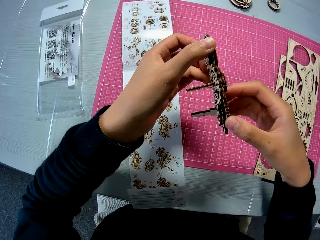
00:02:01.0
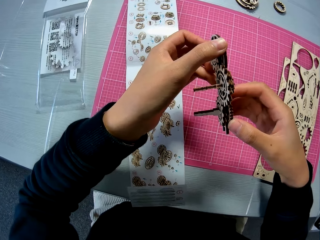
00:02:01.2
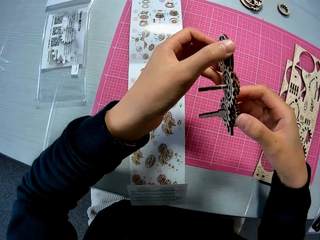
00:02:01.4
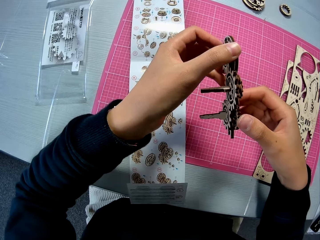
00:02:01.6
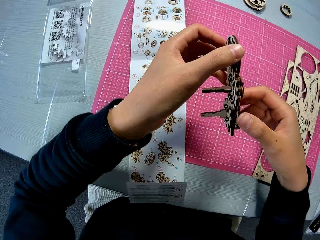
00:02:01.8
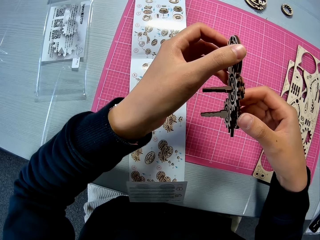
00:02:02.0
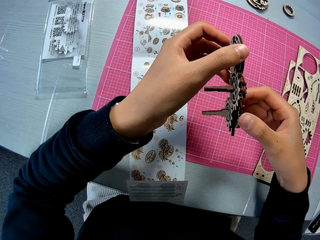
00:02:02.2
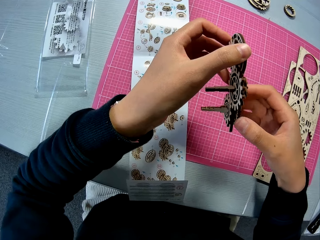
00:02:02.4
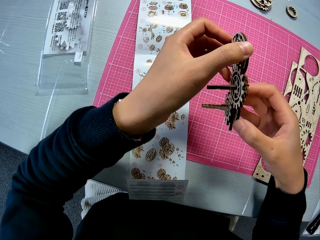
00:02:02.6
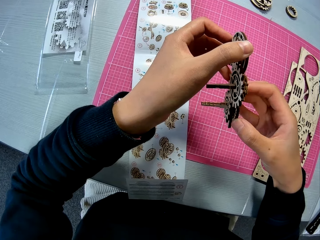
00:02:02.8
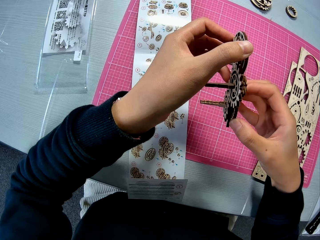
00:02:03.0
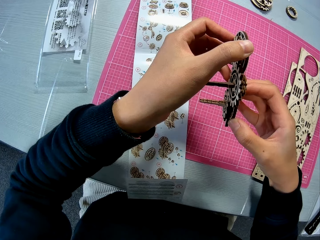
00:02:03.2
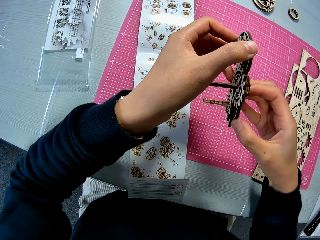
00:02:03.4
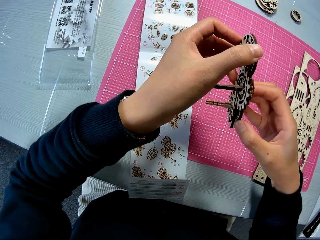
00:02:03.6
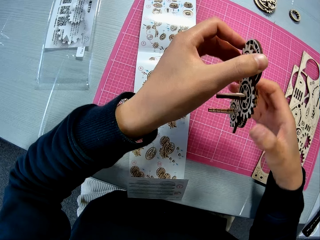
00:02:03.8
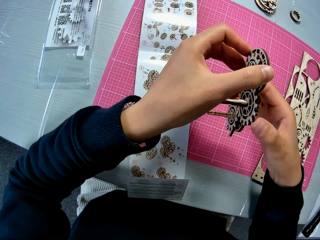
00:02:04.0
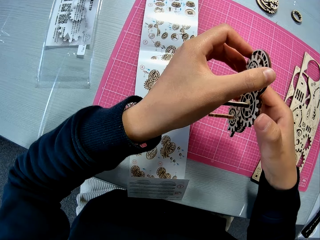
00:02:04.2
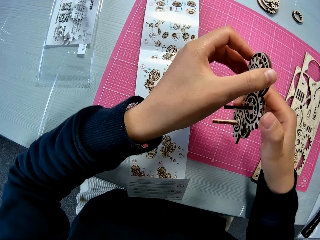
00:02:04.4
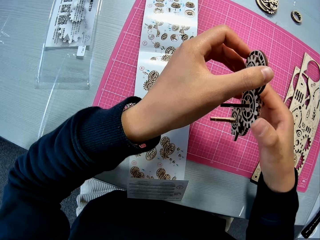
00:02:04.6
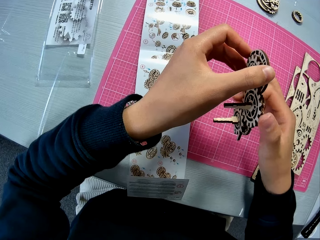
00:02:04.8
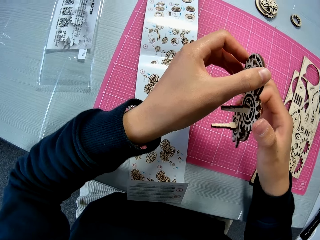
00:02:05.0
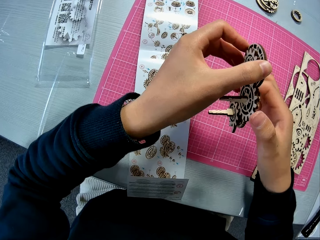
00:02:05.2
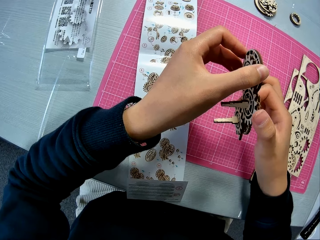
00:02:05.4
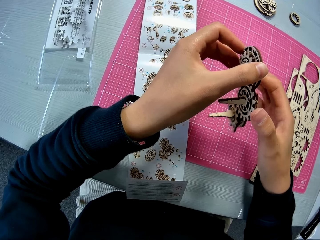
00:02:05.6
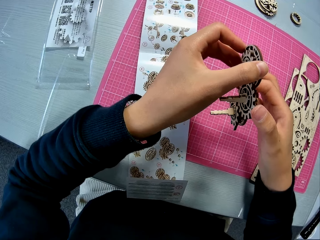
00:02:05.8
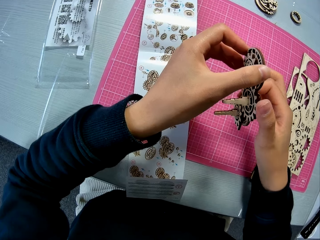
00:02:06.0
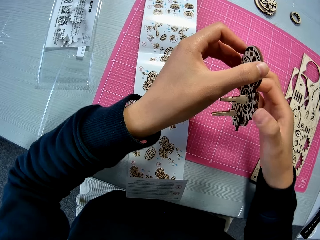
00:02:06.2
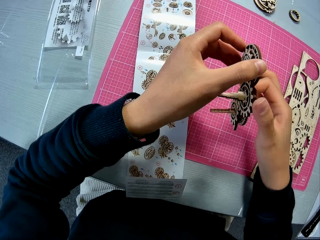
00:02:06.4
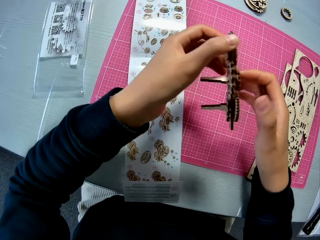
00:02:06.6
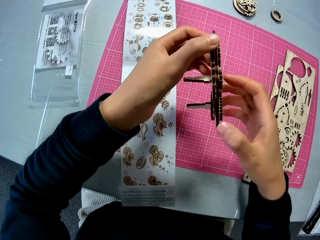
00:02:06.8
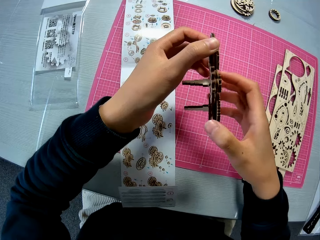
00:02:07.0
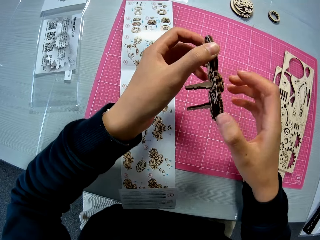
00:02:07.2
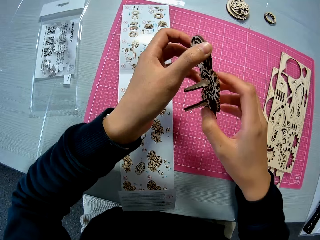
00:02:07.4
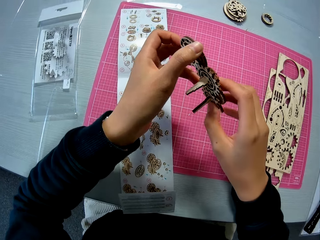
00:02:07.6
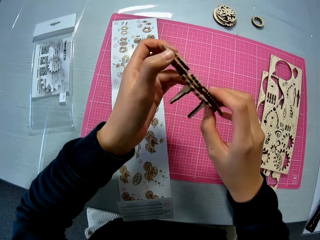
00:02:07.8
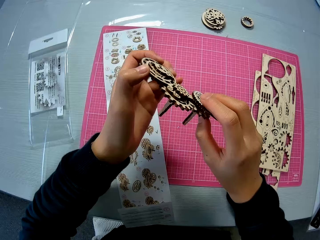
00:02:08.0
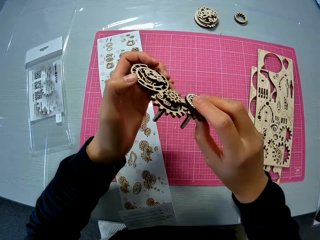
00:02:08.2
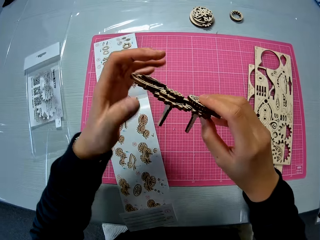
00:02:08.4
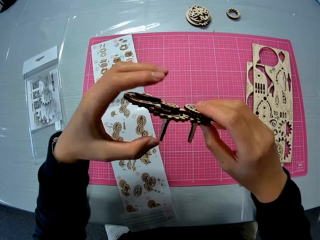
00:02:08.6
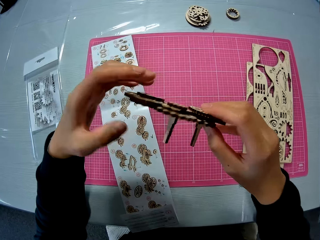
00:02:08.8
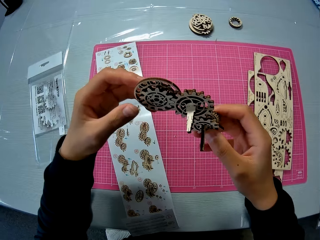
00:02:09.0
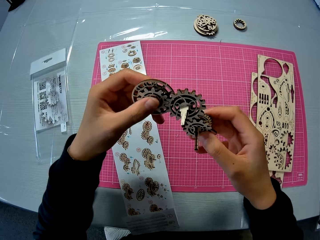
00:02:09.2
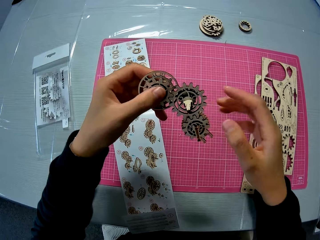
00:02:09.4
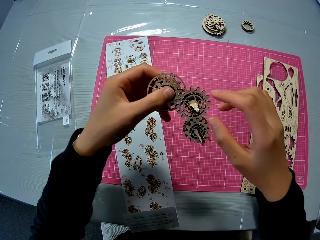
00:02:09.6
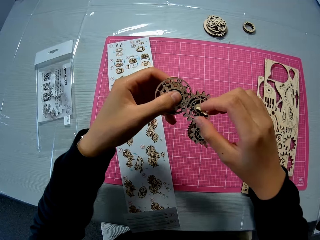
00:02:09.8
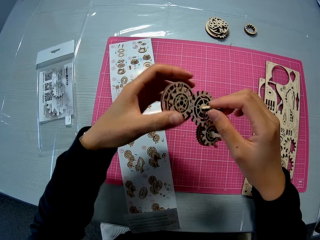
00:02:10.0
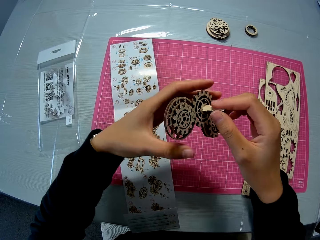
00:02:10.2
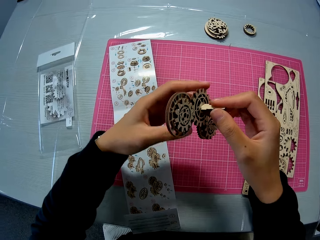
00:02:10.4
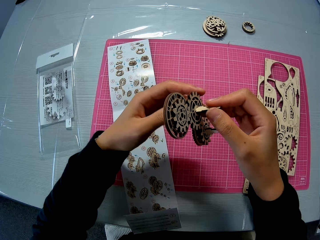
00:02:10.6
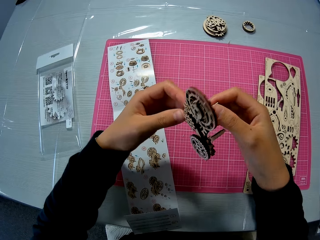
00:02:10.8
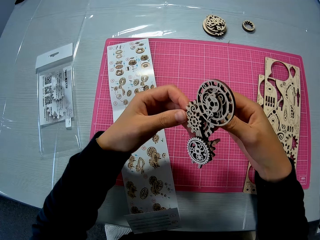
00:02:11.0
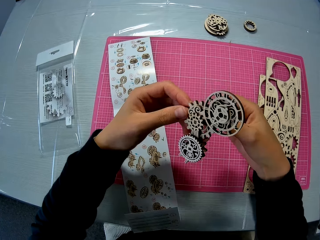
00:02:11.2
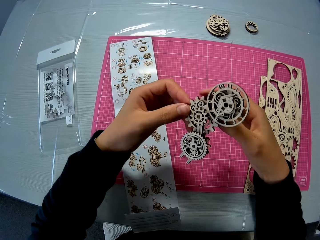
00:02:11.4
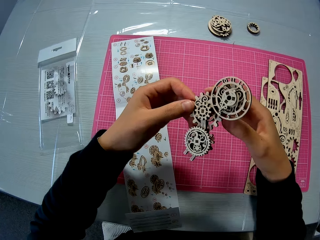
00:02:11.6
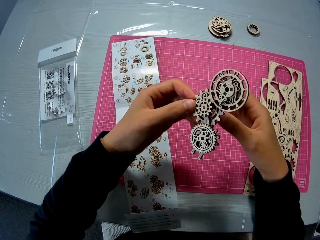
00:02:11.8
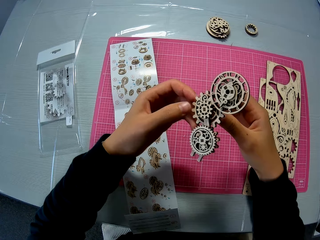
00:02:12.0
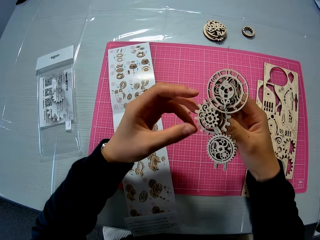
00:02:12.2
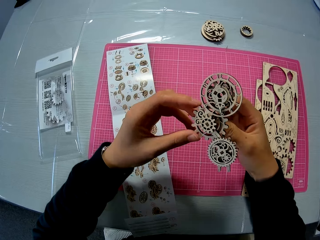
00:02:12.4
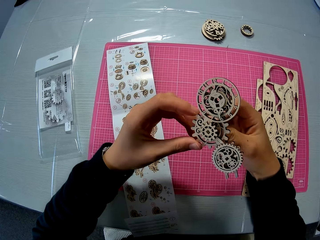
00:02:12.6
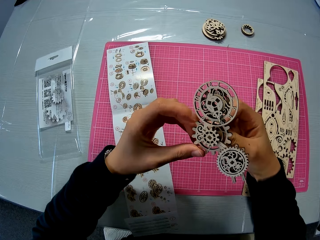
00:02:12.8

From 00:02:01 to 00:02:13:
The camera wearer rotates the model pieces. They turn the model pieces. They hold a model piece. They turn the model pieces.

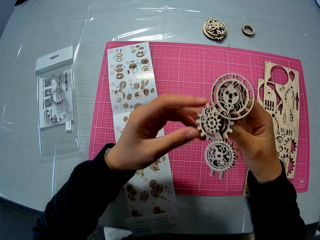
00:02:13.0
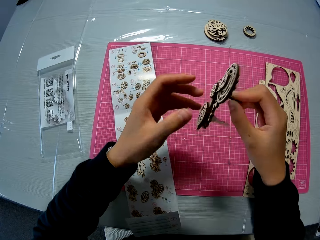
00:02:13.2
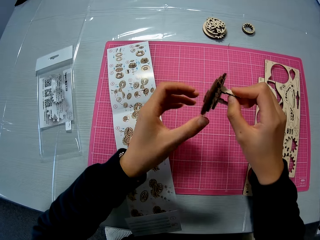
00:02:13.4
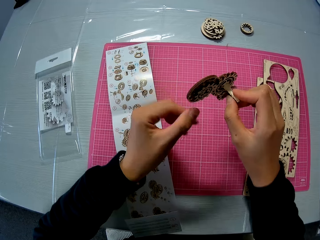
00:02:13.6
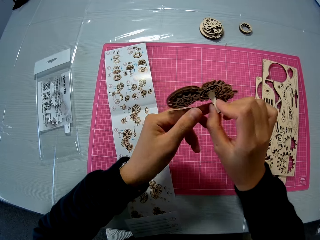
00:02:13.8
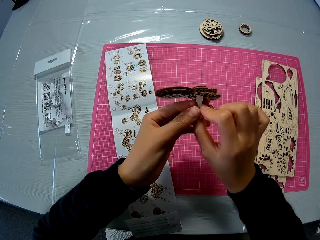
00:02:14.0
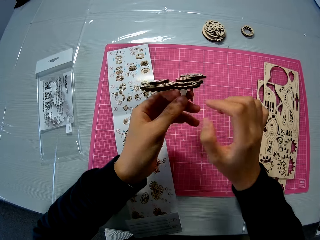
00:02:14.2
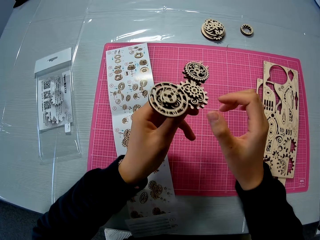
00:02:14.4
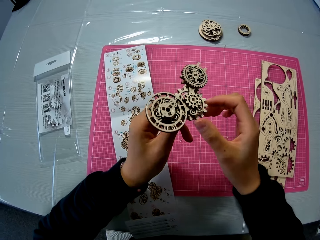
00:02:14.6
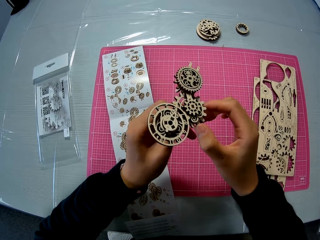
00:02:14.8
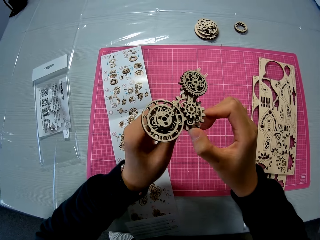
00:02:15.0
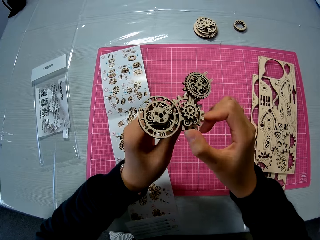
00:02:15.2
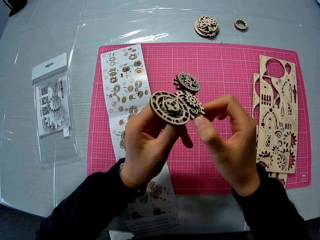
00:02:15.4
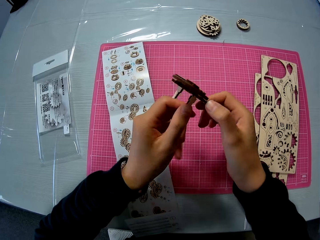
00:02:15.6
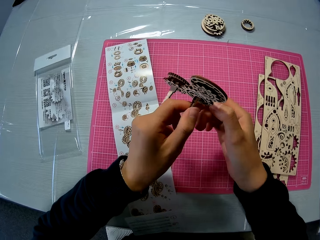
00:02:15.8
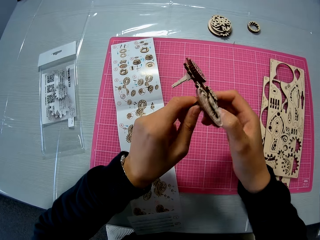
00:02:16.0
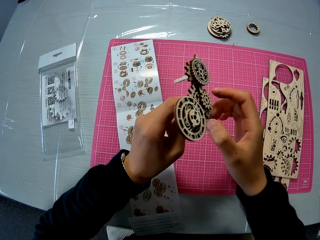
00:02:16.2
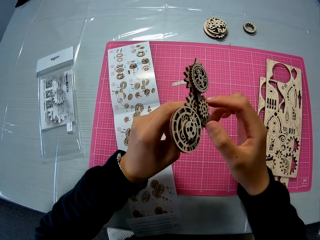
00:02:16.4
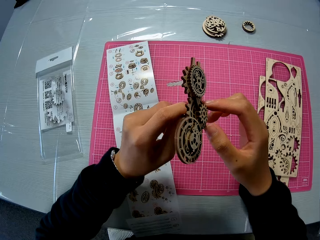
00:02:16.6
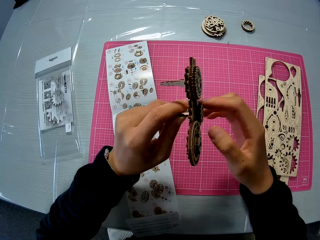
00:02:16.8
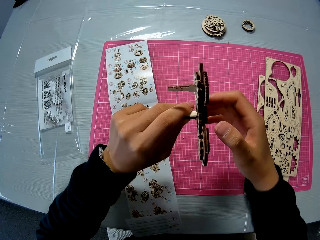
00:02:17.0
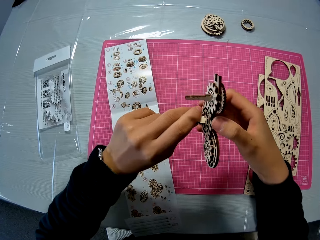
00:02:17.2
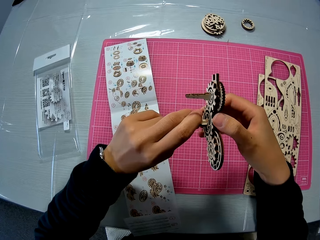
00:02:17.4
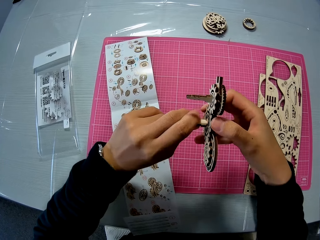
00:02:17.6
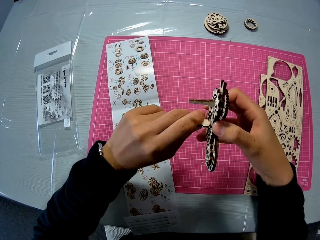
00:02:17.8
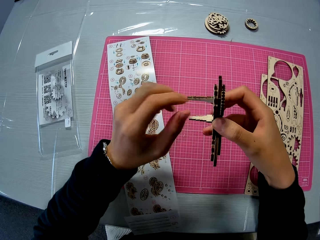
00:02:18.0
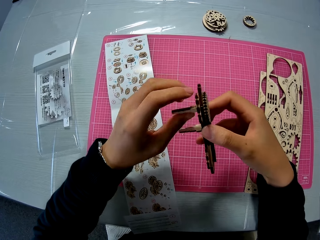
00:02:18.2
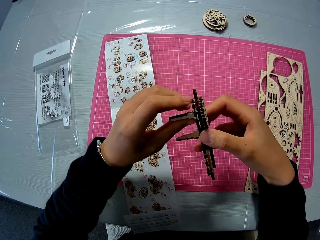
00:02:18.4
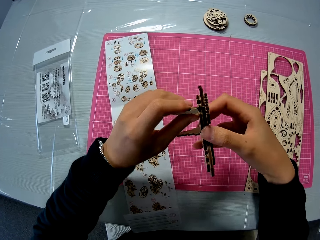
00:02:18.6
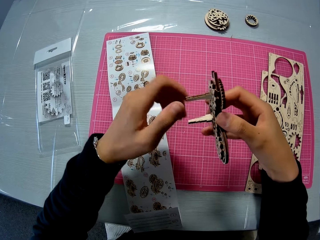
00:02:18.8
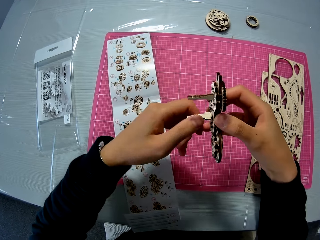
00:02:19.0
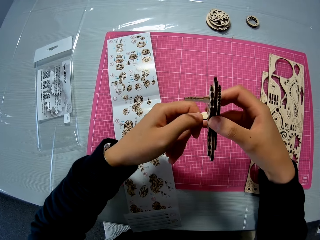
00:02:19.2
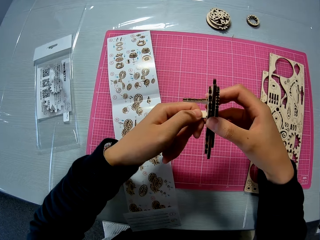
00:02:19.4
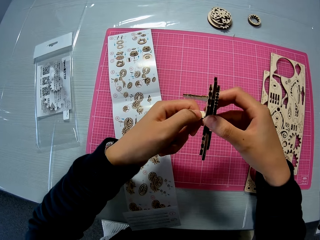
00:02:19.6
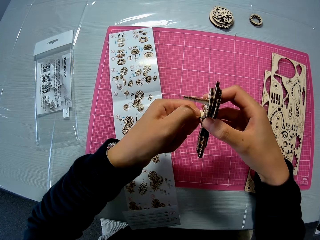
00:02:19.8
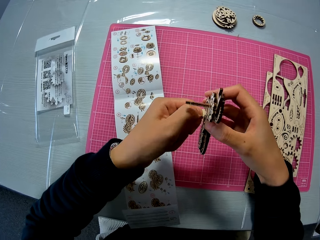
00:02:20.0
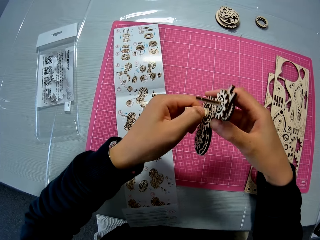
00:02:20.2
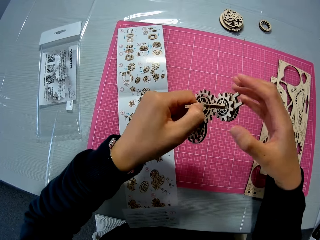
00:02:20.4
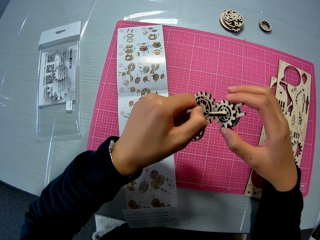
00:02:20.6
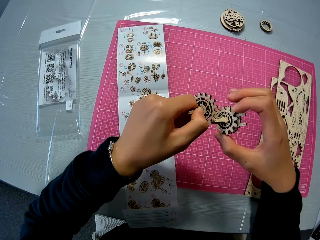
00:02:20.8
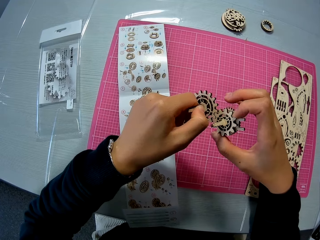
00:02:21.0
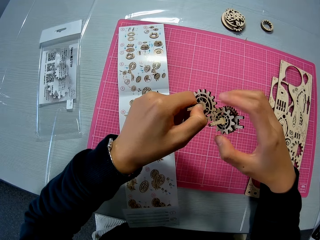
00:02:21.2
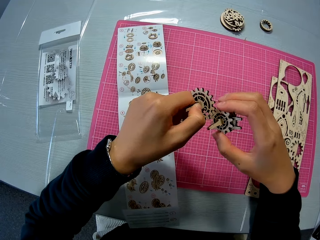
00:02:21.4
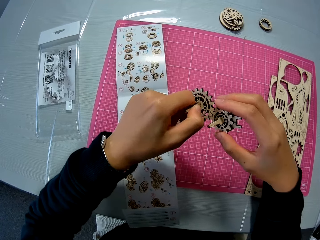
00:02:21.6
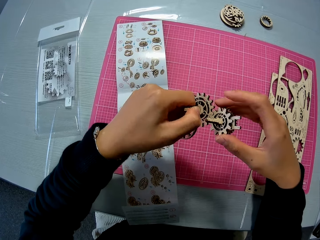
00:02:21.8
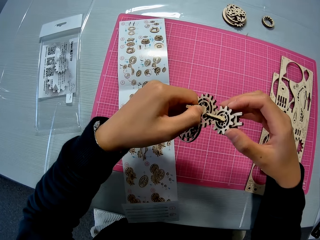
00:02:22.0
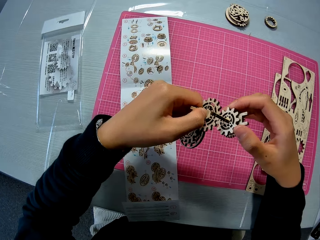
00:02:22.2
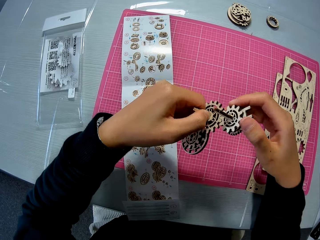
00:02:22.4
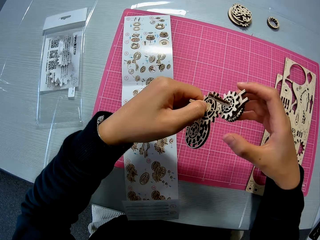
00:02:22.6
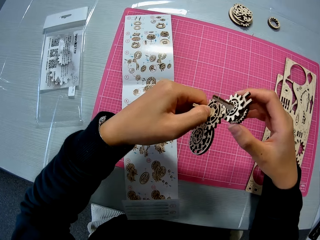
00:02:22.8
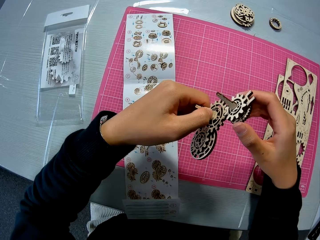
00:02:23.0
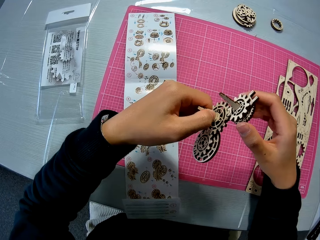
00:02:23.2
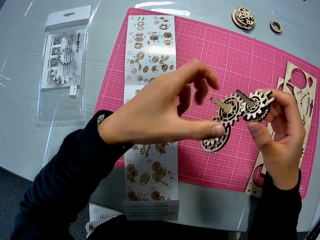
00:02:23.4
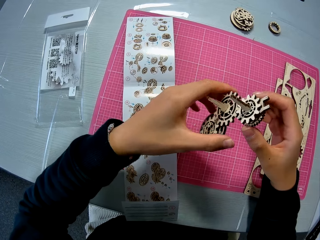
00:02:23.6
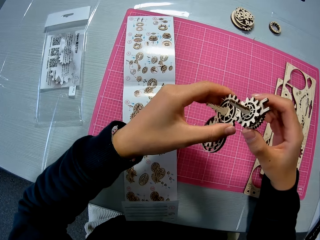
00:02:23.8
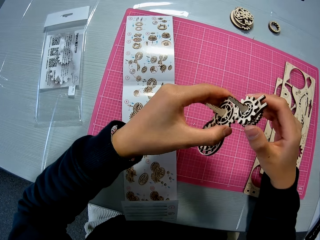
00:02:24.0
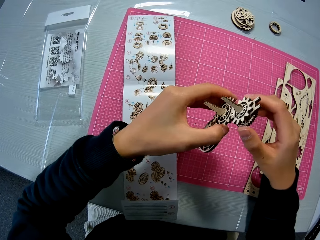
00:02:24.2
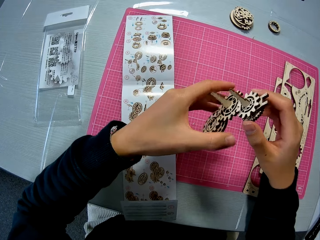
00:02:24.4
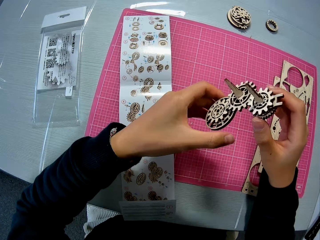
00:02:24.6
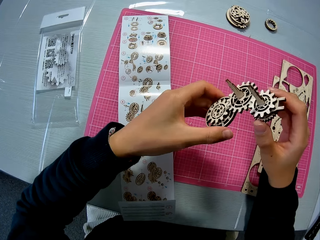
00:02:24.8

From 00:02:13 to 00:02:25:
The camera wearer touches a model piece. He turns the model pieces. He holds the model pieces with his left hand. He touches a model piece. He turns the model pieces. He holds the model pieces. He turns the model pieces. He rotates the model pieces.
